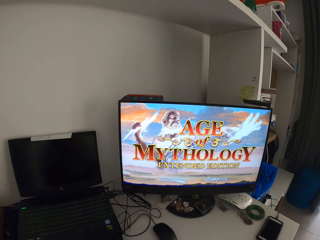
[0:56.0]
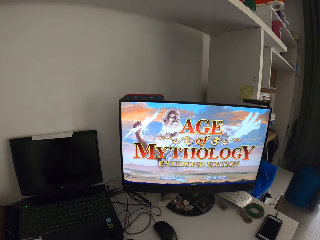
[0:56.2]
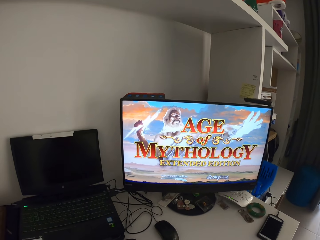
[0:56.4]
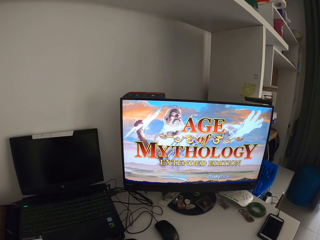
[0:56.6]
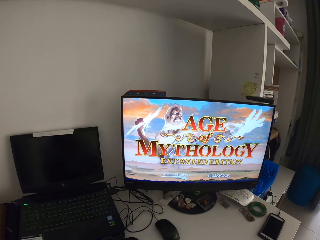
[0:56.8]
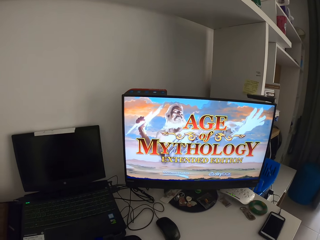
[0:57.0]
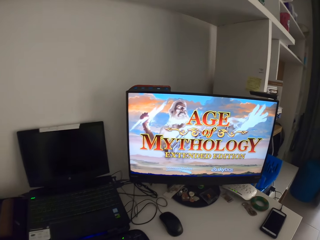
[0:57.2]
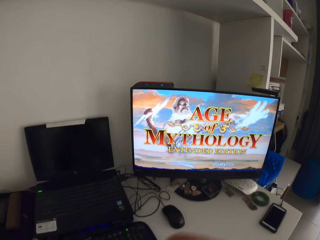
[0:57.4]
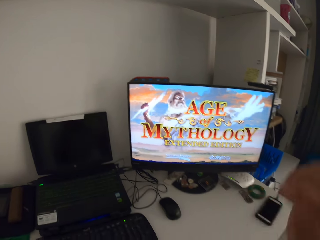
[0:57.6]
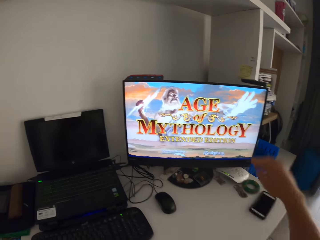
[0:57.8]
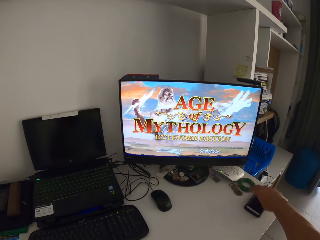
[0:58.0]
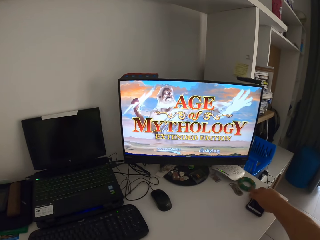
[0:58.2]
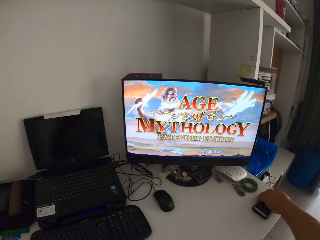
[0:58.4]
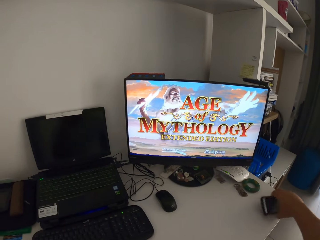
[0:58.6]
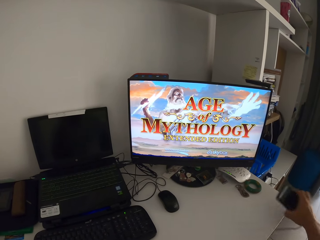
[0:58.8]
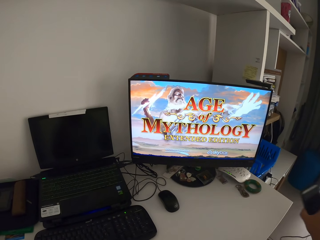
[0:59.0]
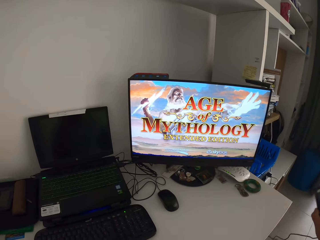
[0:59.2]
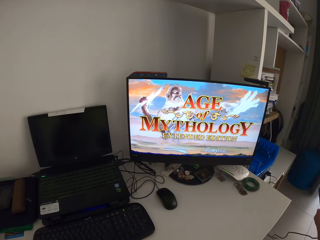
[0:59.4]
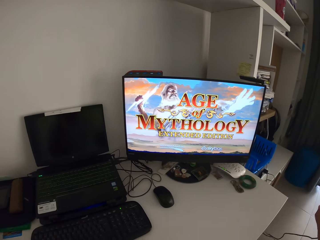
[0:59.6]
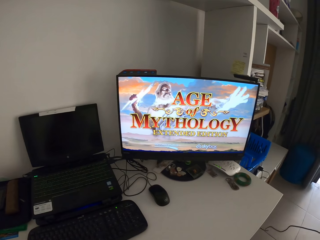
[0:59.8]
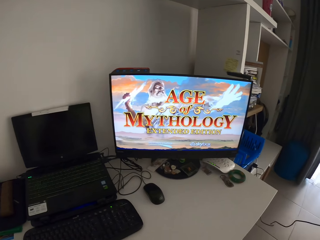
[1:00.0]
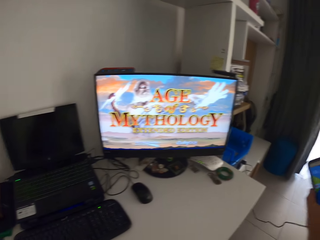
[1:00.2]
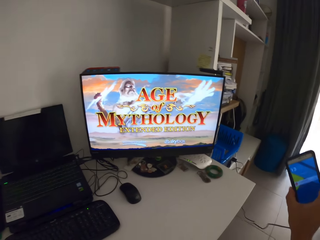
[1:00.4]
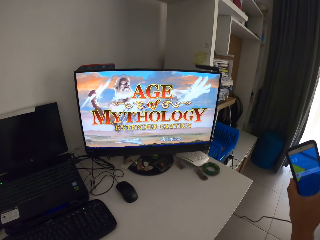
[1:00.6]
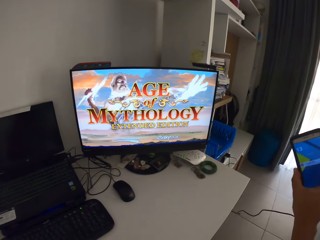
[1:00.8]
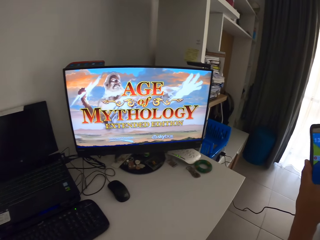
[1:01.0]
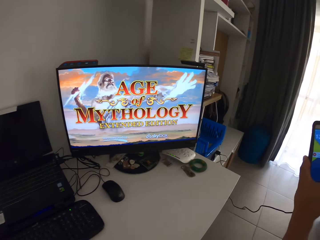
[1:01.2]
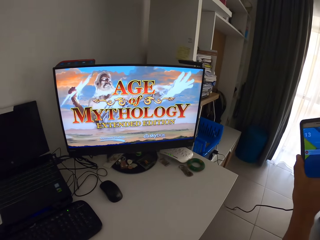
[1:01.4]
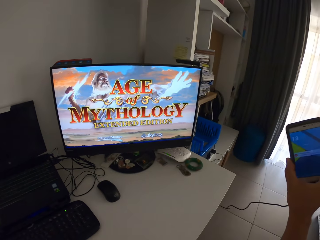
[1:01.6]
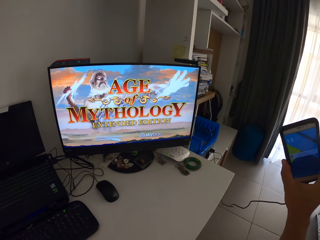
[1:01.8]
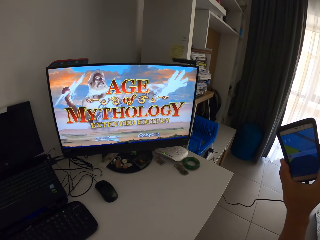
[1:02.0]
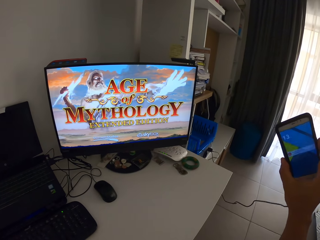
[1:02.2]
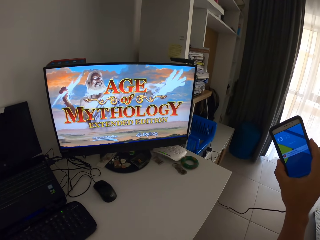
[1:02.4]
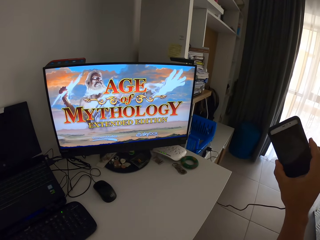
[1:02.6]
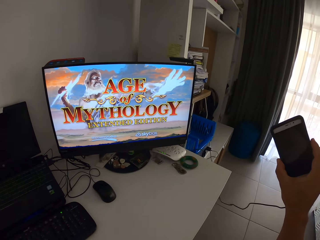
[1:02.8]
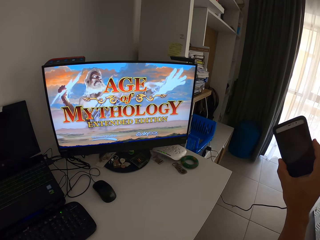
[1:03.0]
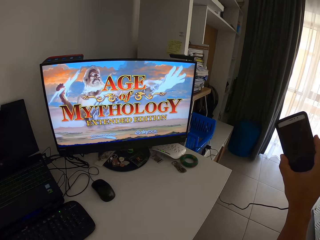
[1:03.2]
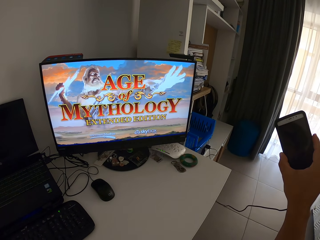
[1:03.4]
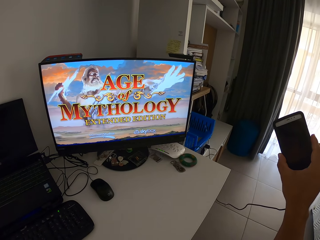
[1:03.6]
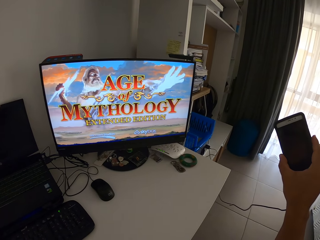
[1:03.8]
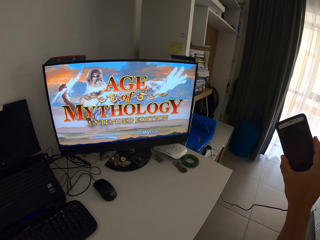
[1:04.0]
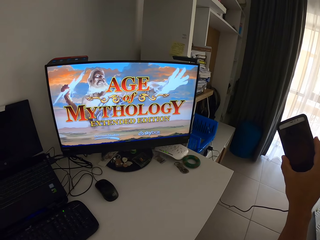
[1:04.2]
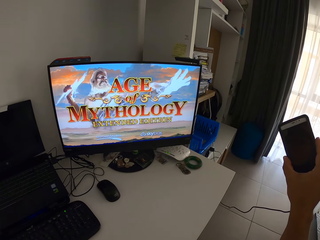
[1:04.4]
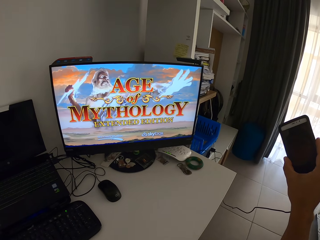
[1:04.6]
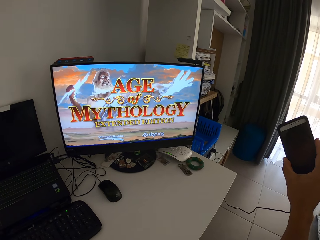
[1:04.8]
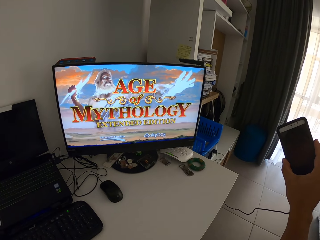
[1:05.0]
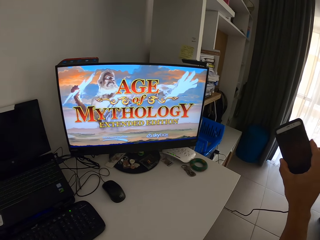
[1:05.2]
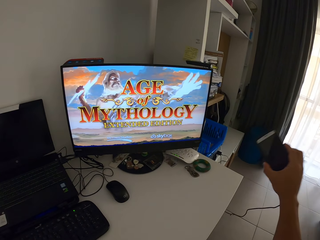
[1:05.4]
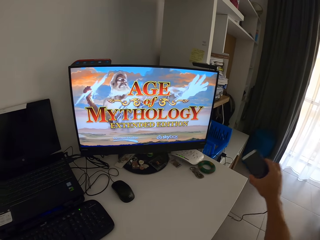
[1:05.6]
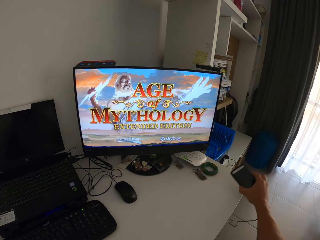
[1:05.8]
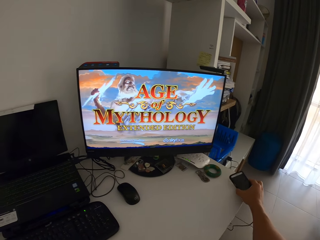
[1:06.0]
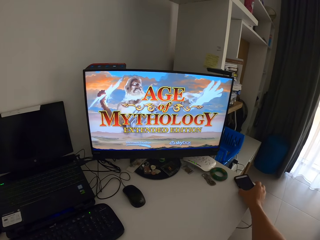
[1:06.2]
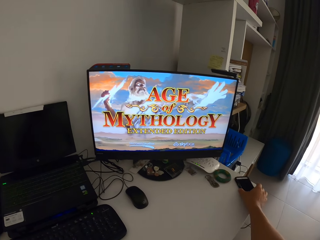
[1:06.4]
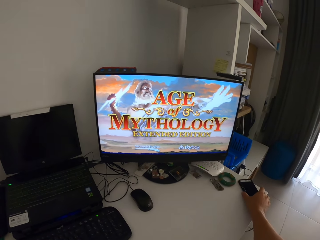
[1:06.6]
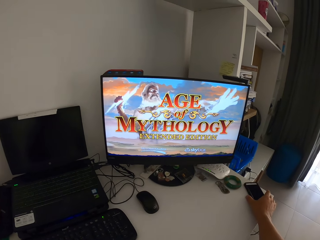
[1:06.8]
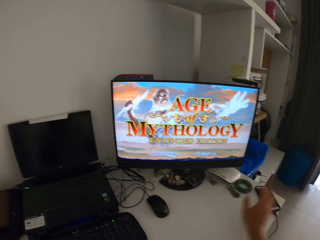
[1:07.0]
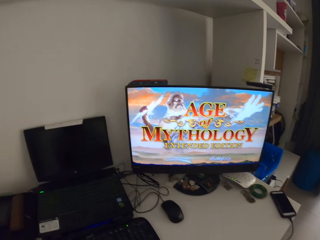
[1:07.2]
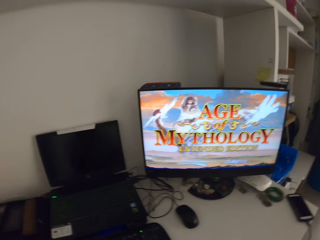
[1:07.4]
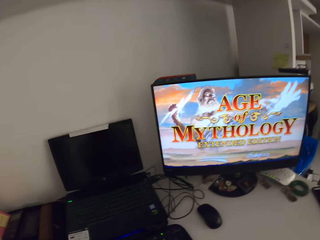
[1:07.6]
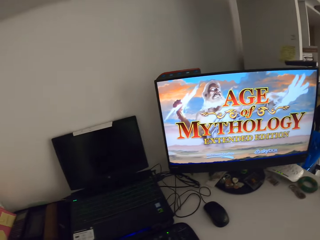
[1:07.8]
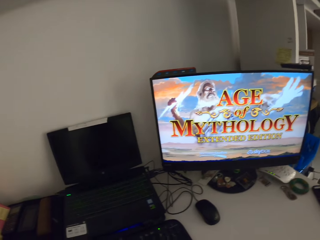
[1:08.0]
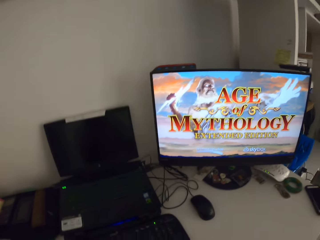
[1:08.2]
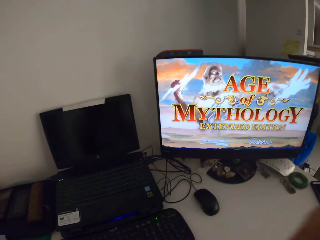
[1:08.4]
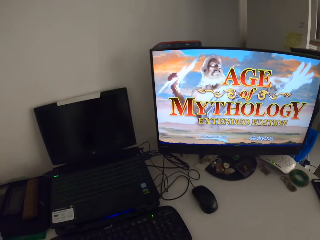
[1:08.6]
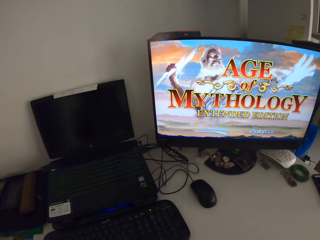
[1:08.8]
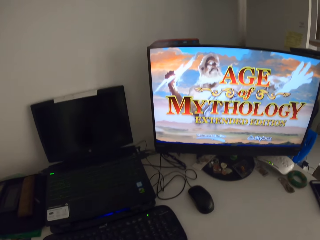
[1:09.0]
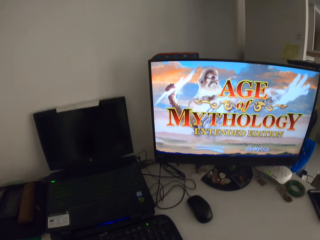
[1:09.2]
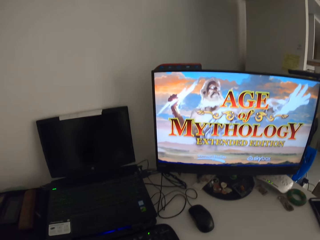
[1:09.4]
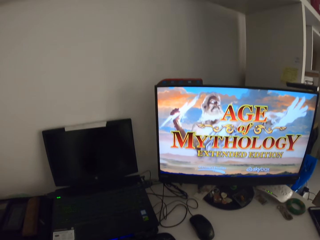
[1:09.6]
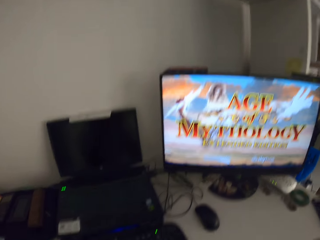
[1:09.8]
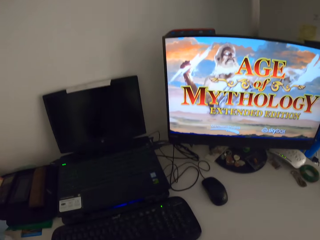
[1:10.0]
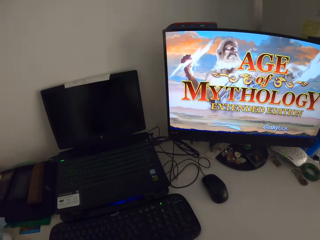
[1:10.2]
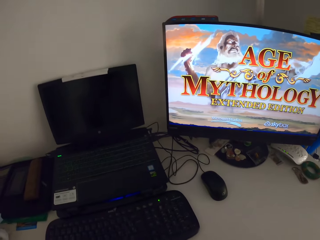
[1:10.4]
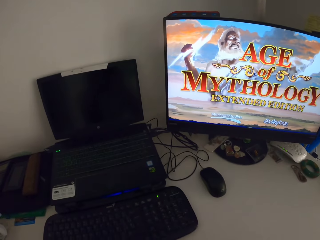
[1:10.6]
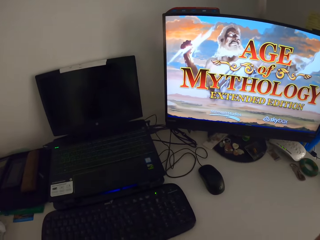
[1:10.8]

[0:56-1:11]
The camera wearer picks up a mobile phone from the table with his right hand. He operates the mobile phone with his right hand. He drops the mobile phone on the table with his right hand. He adjusts the camera on his head.

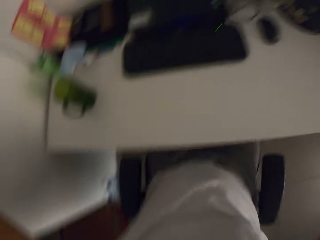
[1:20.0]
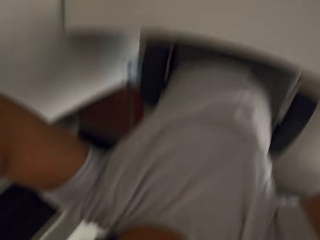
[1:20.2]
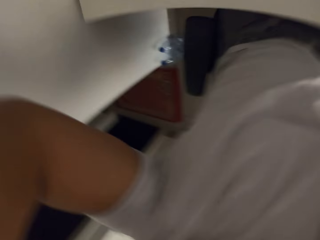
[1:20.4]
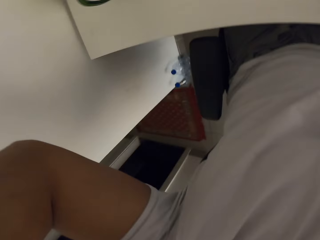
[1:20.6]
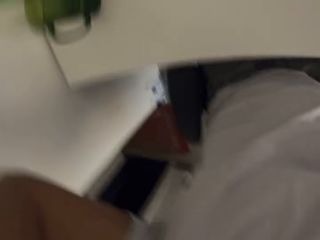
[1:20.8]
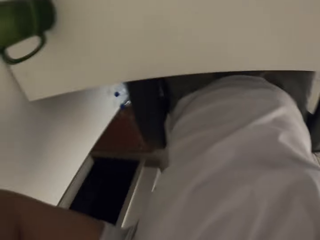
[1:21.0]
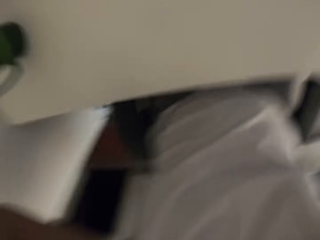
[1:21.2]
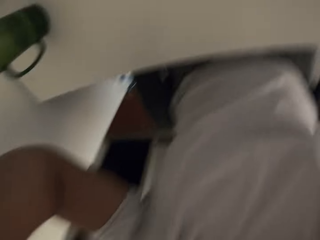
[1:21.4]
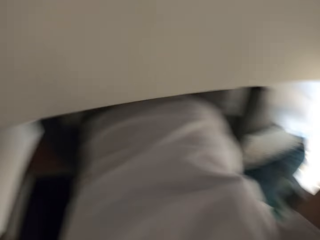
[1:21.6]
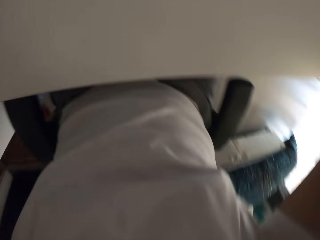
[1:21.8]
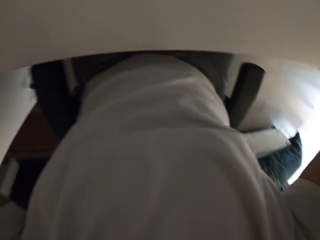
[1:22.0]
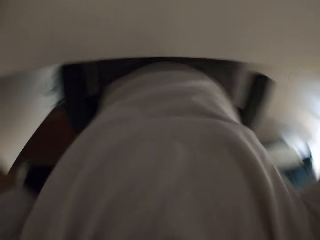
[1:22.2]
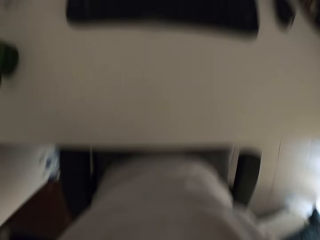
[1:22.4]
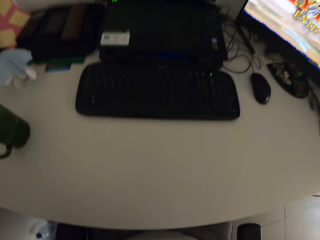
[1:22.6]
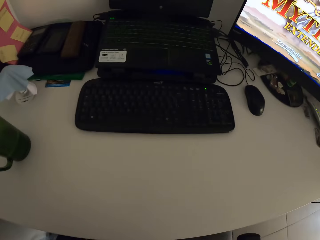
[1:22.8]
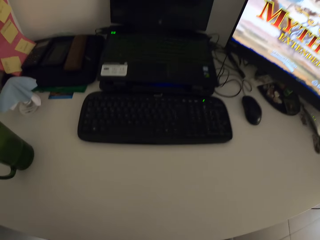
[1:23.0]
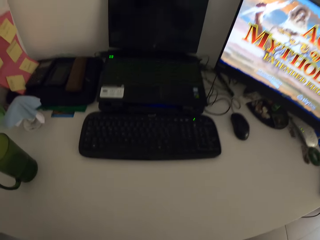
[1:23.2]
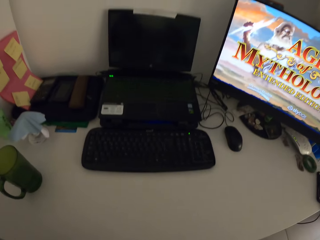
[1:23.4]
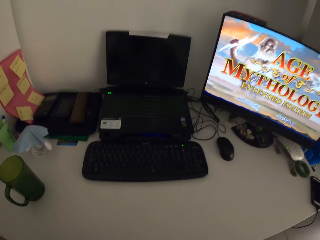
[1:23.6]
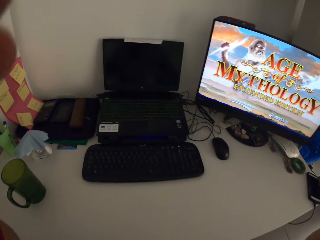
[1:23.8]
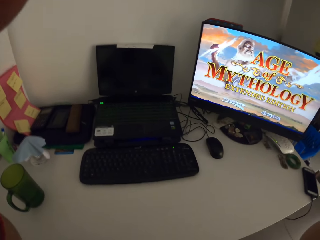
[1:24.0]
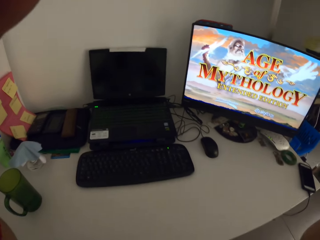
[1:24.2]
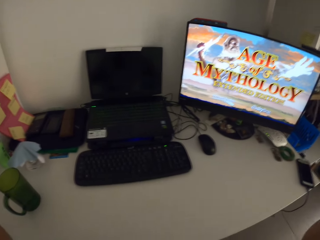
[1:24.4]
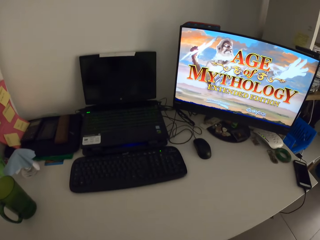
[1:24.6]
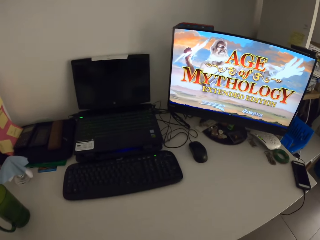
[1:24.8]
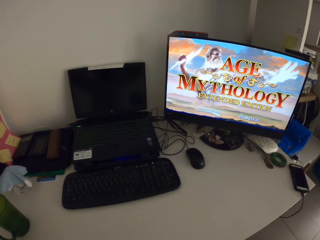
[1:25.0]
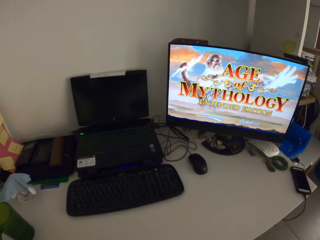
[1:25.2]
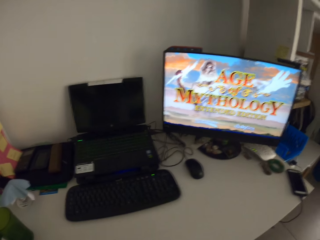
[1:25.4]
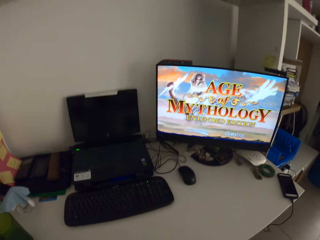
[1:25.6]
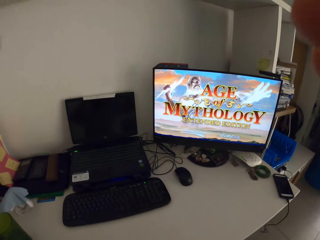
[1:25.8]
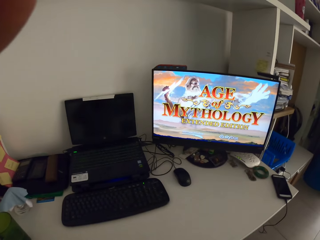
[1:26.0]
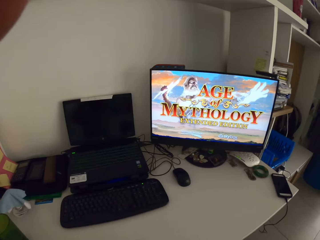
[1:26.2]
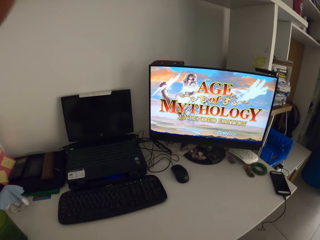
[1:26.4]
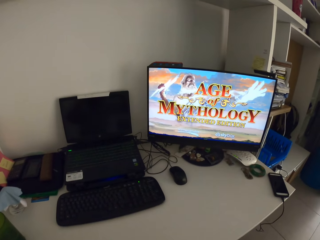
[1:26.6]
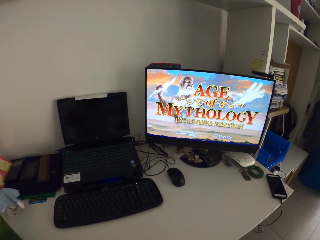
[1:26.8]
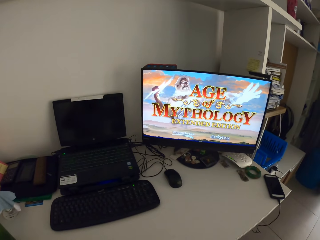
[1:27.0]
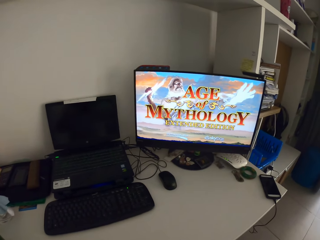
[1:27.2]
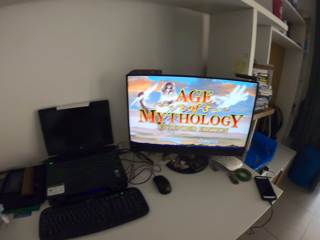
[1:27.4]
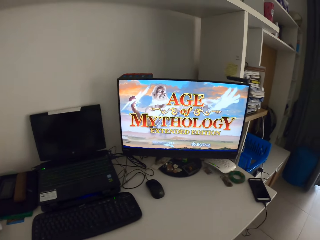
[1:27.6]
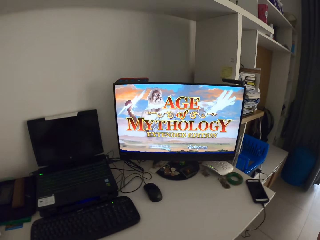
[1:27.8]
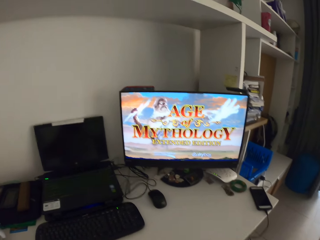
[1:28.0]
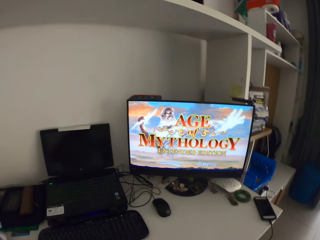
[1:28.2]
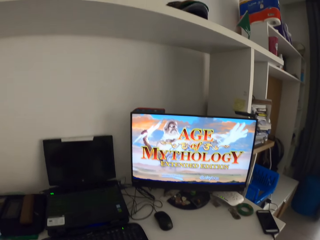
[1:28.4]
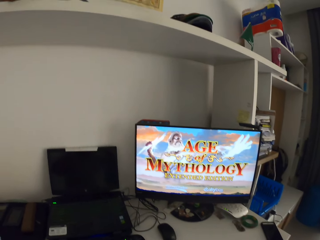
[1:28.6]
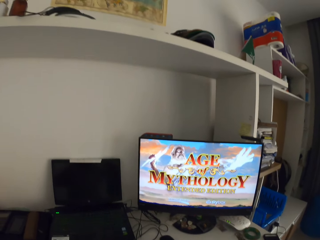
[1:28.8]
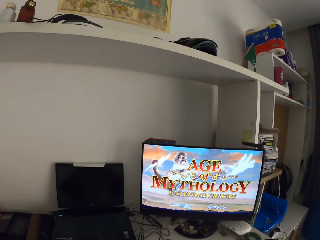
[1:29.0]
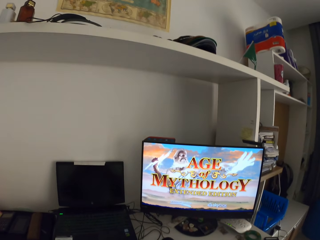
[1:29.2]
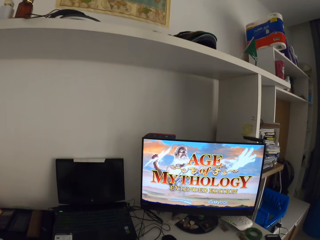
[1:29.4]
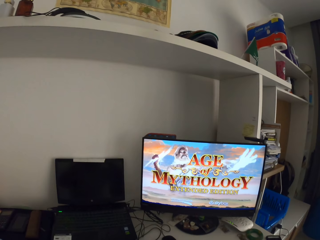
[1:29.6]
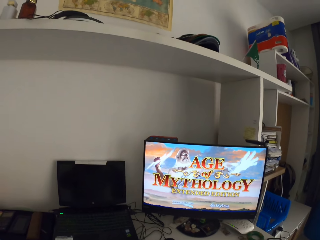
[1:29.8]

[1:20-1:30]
The camera wearer raises both hands towards a shelf.
